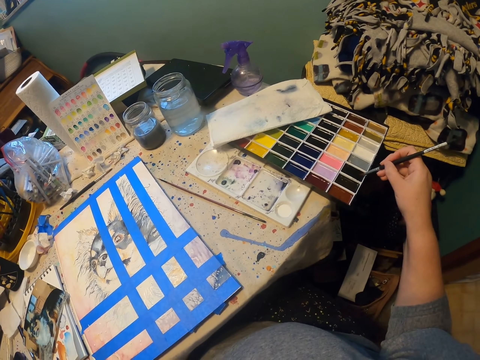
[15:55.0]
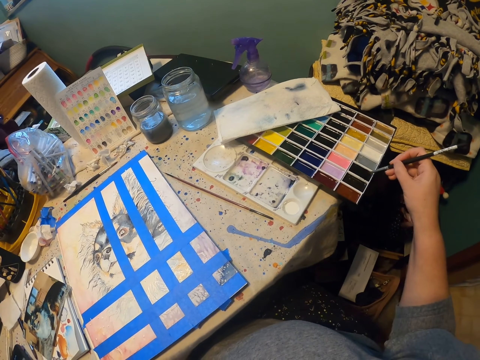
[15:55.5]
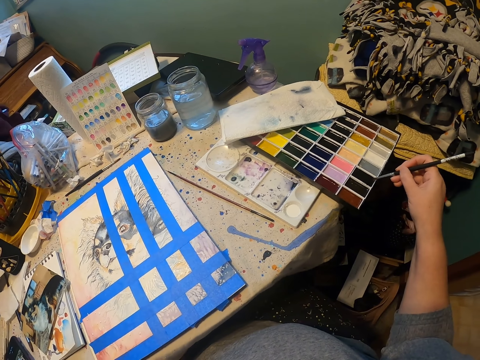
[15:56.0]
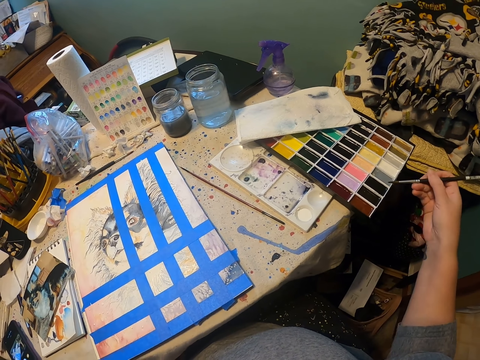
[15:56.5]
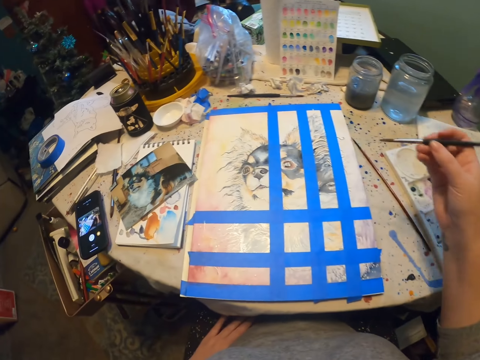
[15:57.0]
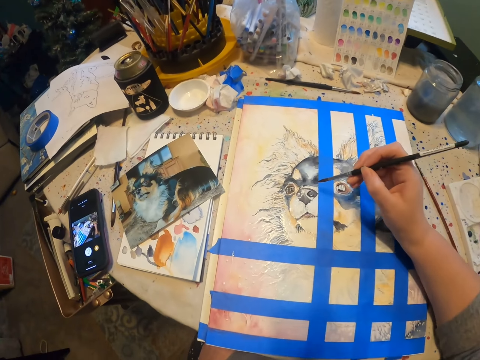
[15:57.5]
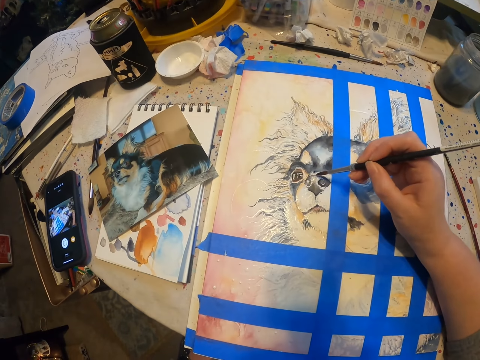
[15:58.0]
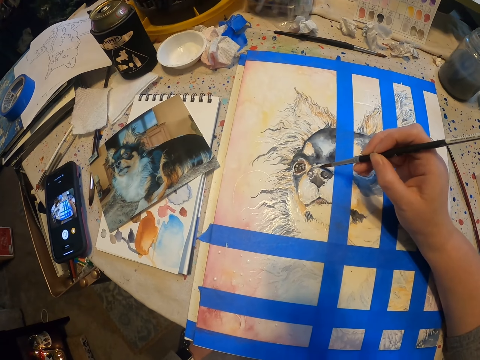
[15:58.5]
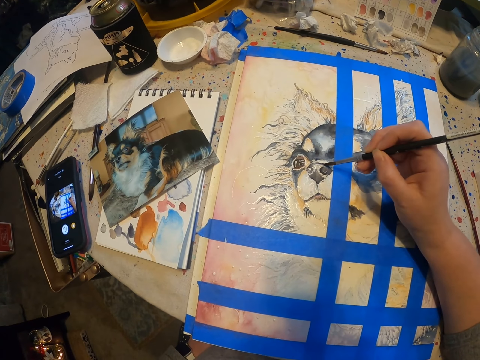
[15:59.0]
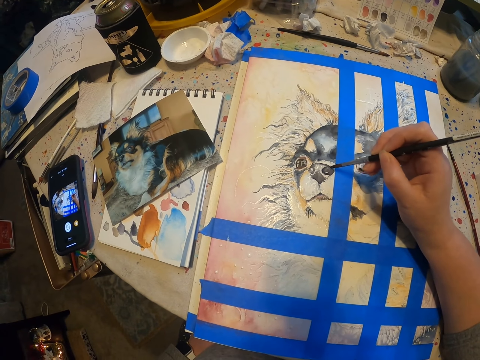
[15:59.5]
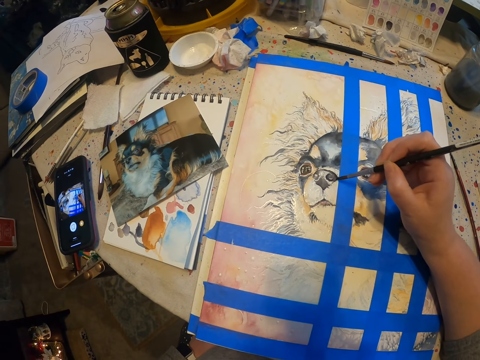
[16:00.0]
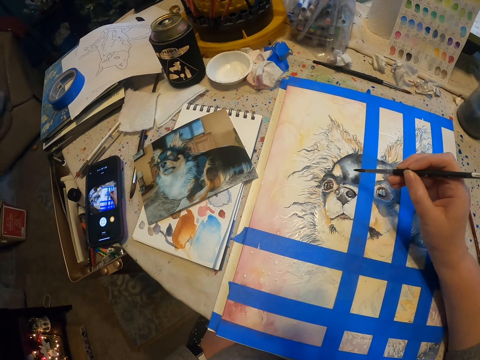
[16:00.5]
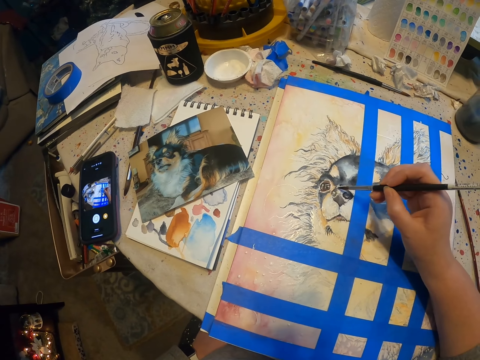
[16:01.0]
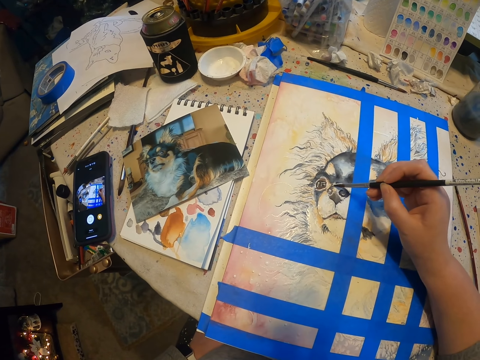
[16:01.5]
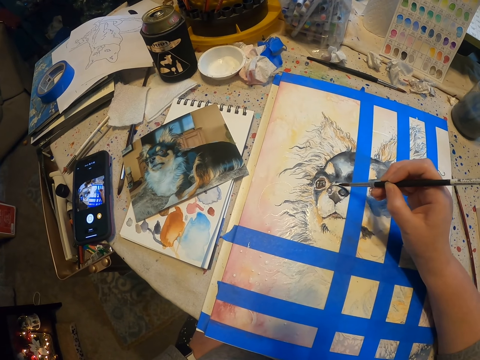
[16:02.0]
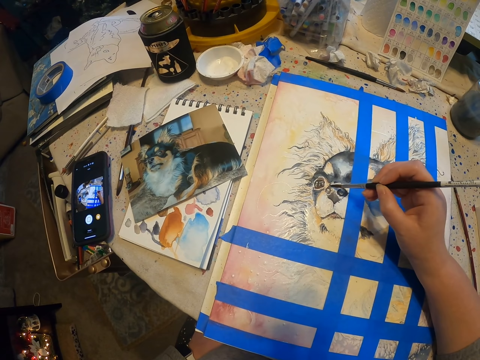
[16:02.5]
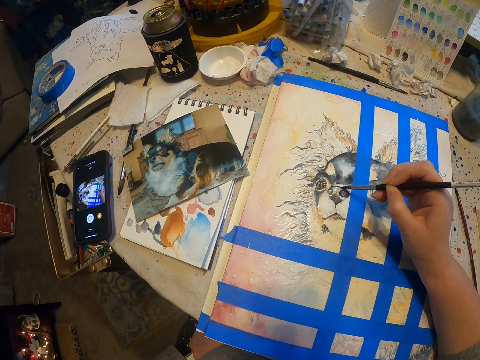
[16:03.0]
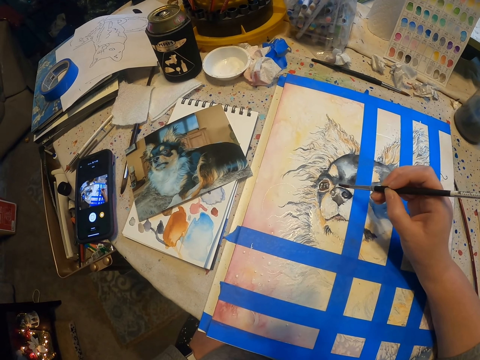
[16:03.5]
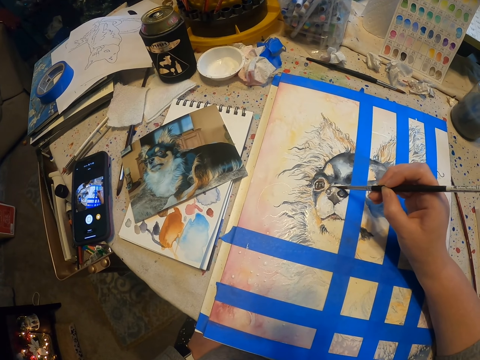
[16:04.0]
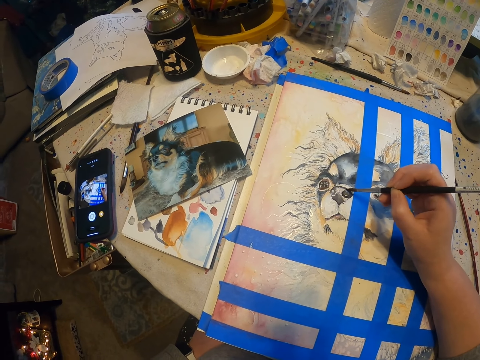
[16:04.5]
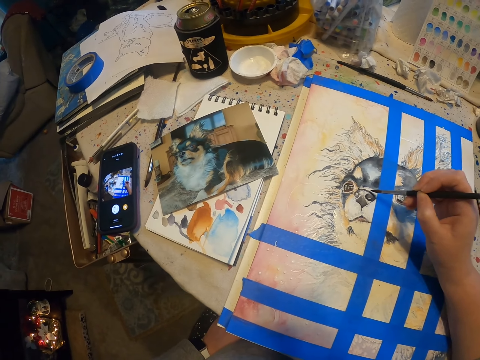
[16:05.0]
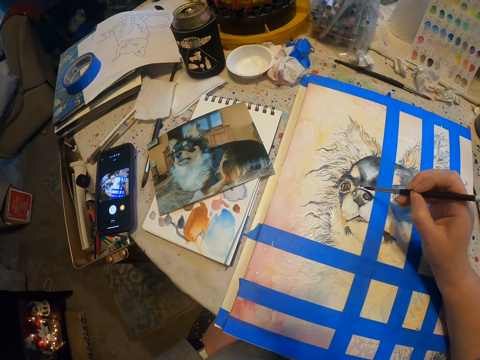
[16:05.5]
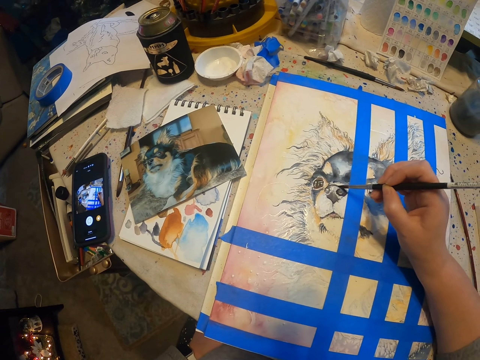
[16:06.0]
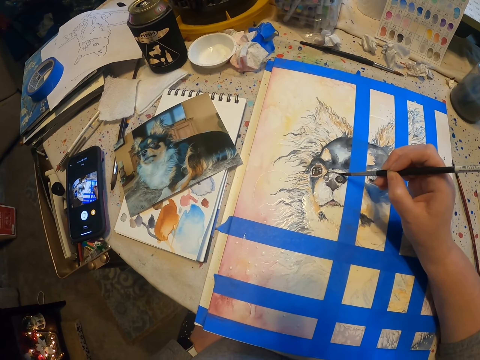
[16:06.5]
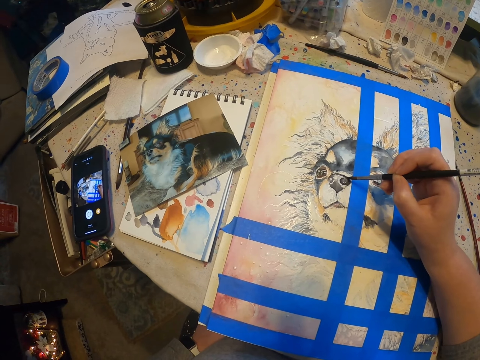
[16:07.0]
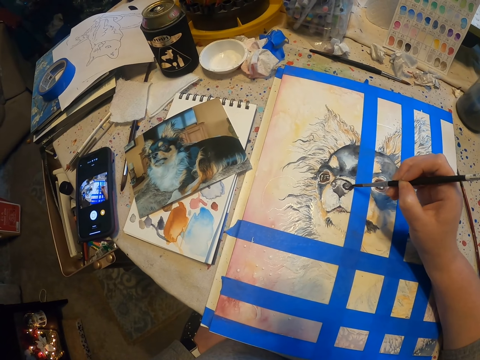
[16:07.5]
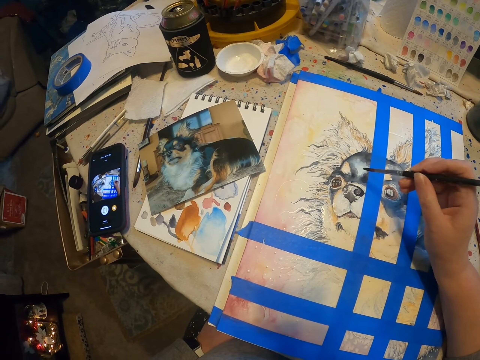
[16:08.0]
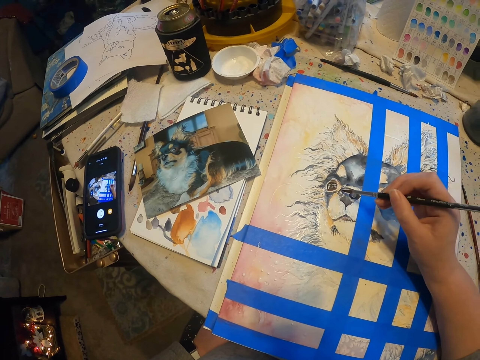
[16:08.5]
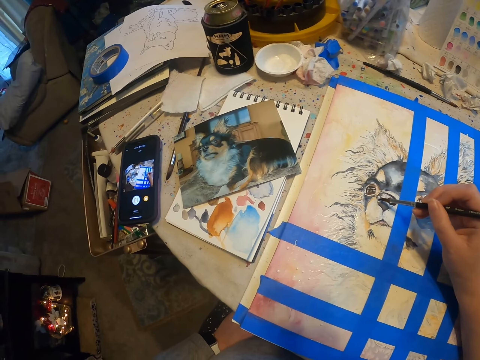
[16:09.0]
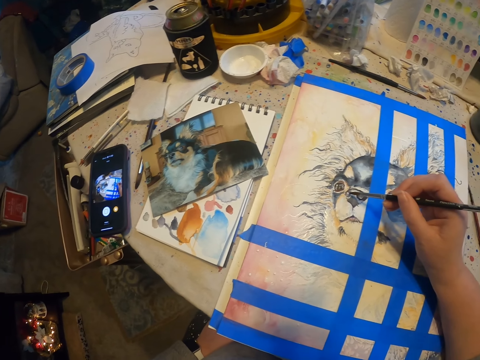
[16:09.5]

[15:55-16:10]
The camera wearer draws on a drawing material.

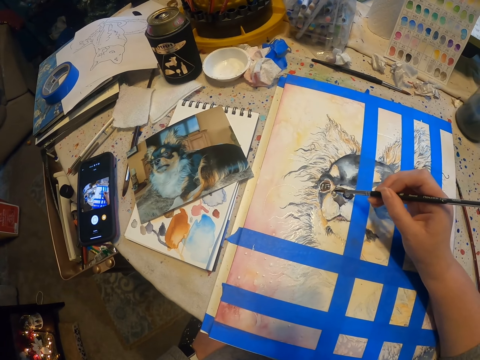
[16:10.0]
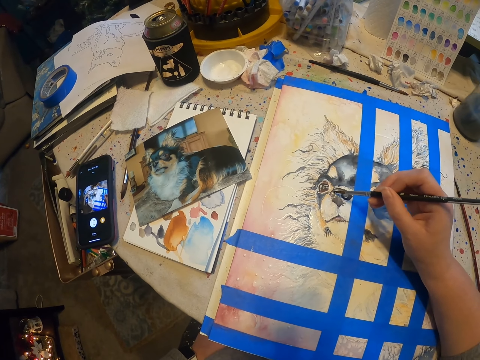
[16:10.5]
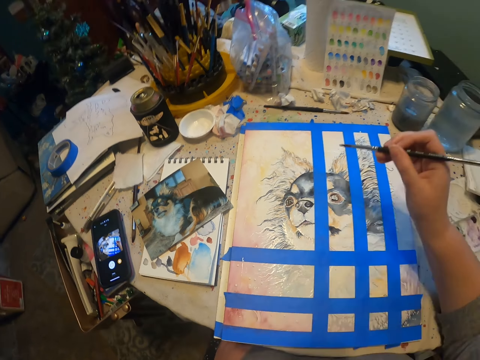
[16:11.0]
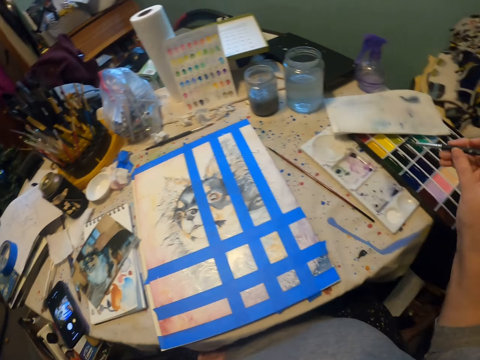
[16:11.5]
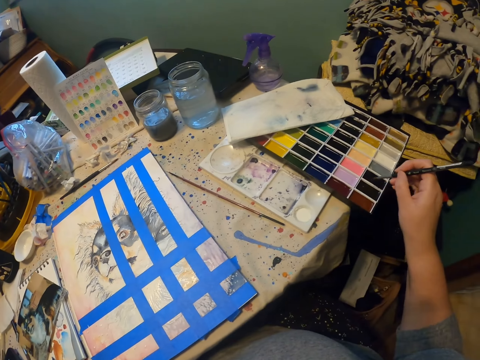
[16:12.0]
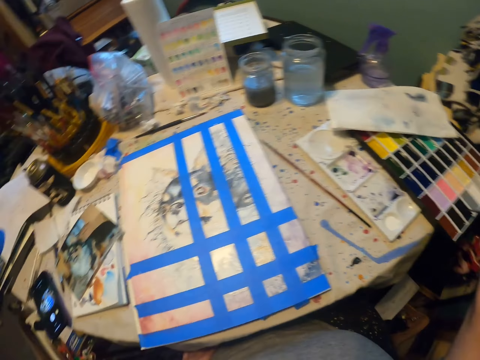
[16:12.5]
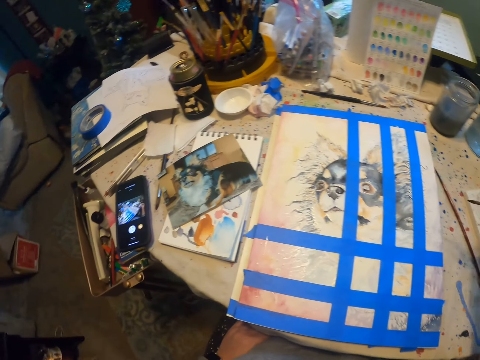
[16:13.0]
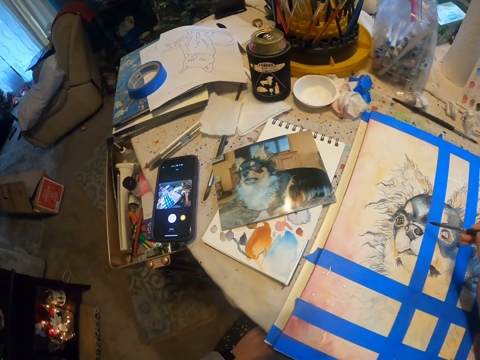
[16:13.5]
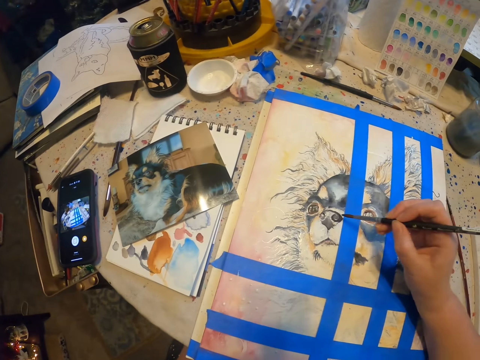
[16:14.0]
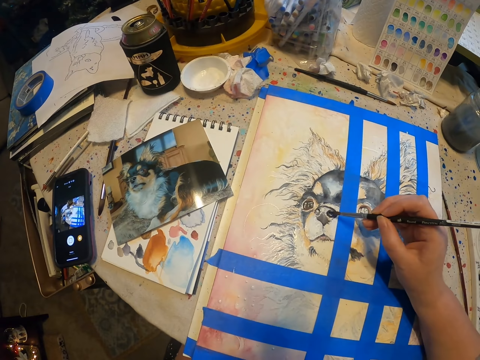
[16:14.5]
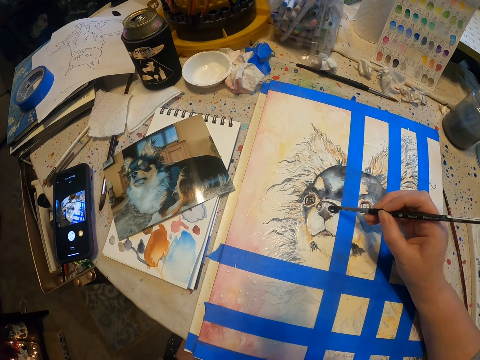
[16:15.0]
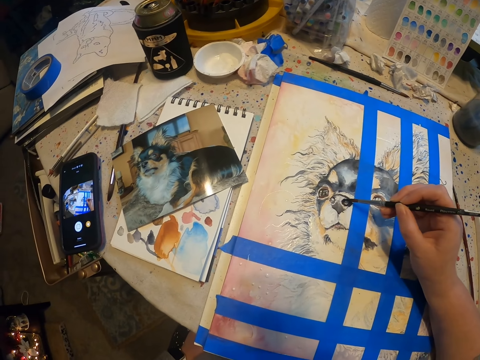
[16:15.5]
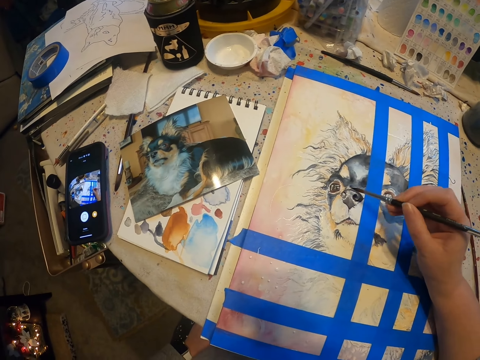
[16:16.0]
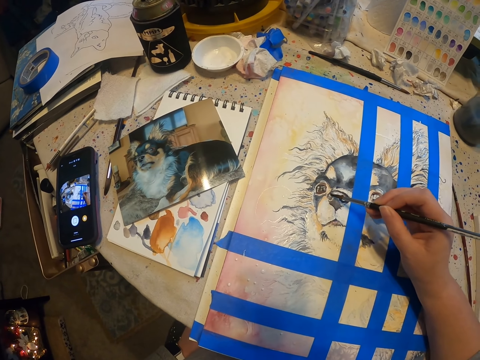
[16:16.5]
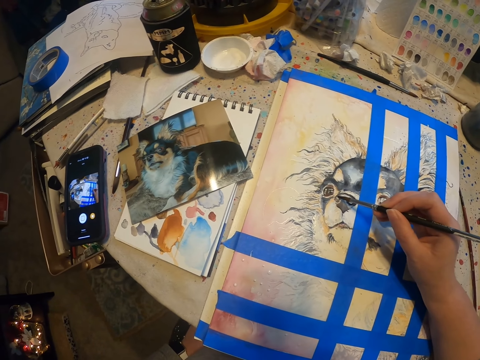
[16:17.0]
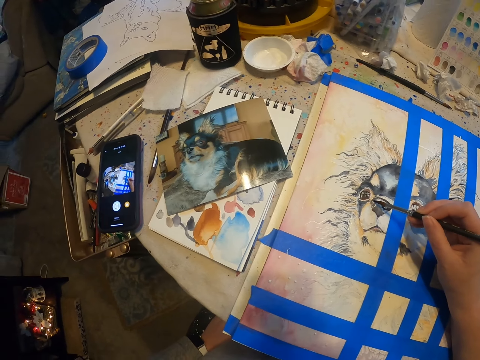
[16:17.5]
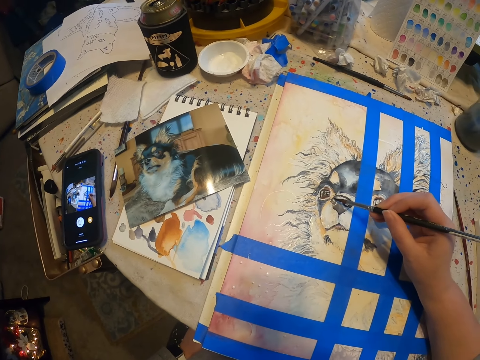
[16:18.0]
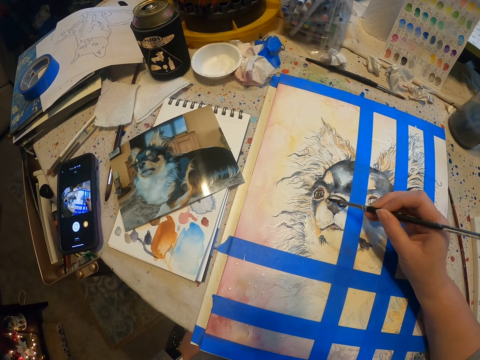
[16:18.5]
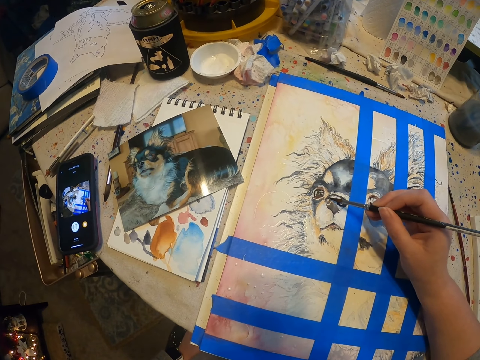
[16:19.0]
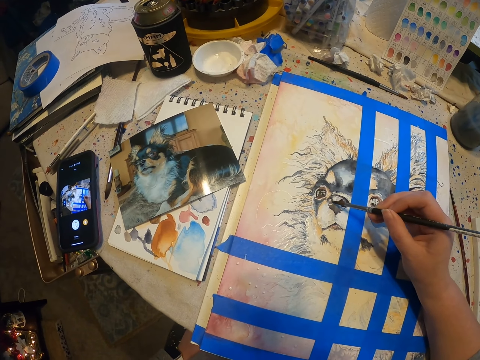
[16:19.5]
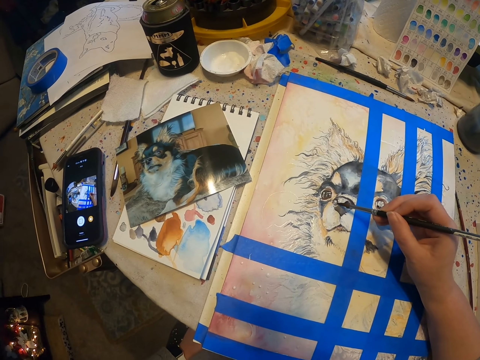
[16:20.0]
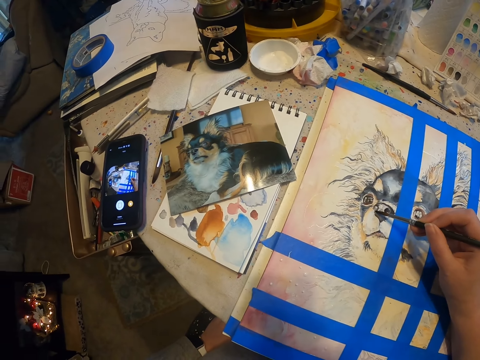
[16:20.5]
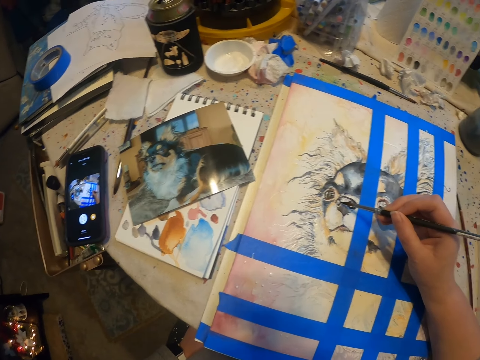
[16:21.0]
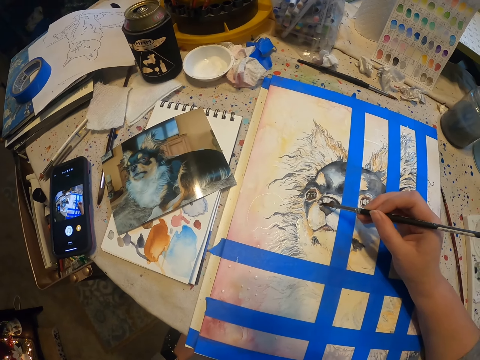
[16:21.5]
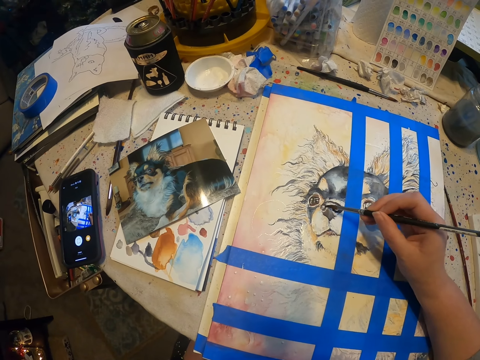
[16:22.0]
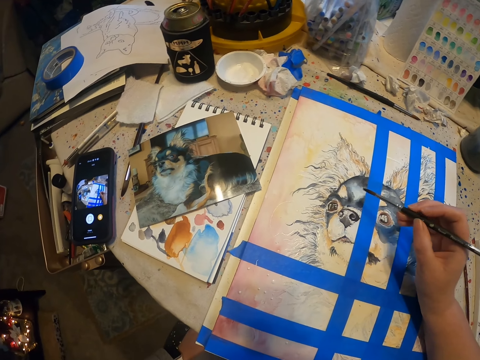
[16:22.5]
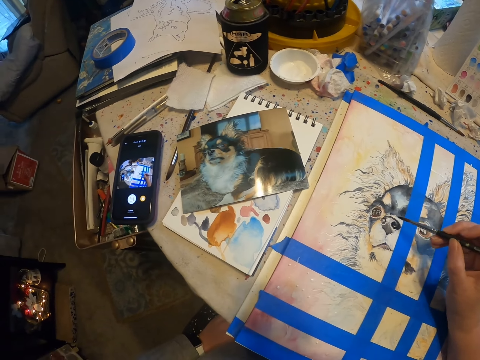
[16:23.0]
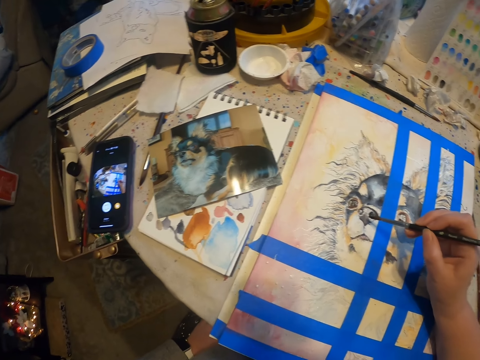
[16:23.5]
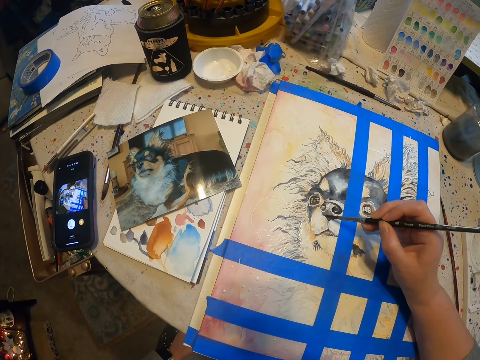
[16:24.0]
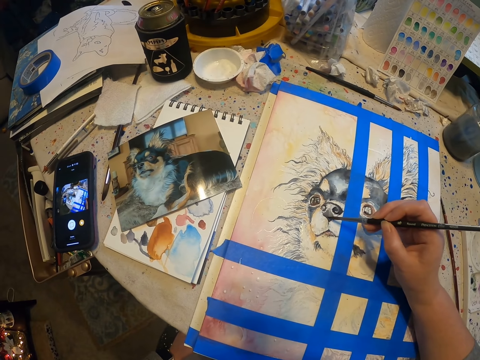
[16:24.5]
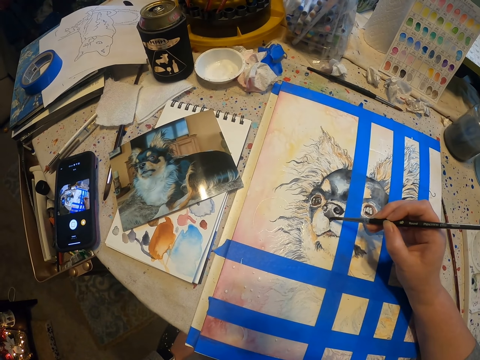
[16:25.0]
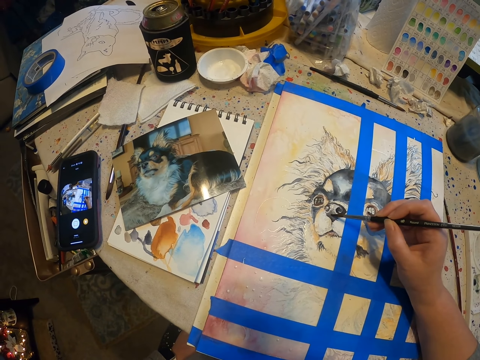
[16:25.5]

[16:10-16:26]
The camera wearer dips the drawing brush in colors. They draw on a drawing material.
